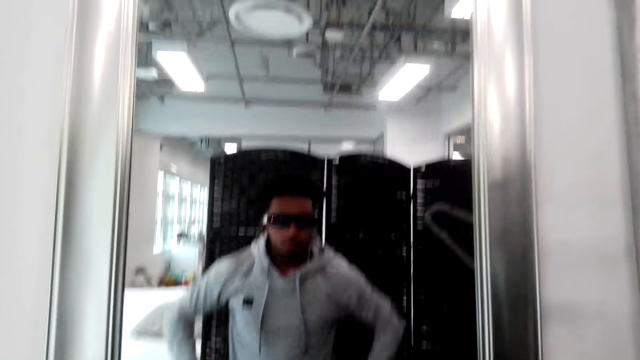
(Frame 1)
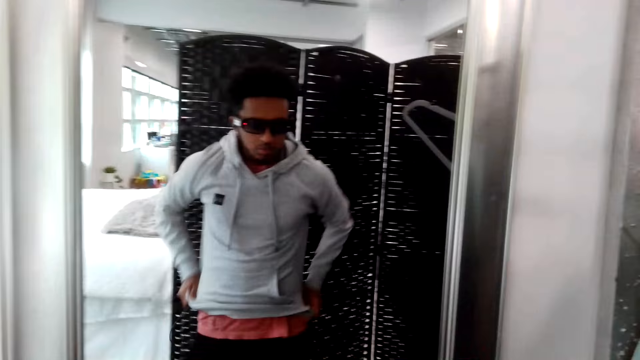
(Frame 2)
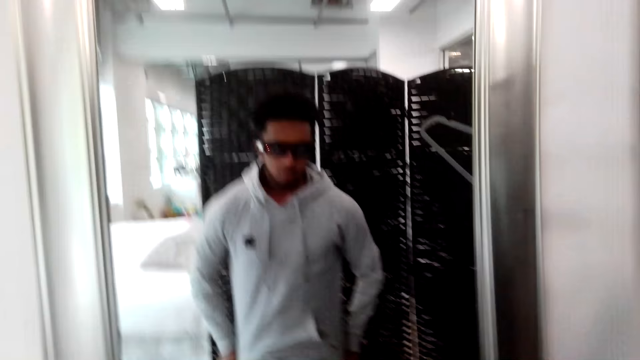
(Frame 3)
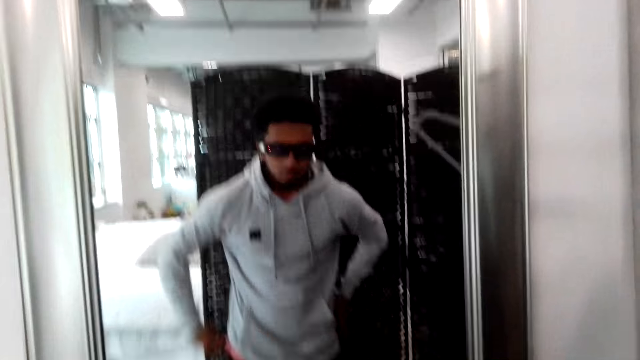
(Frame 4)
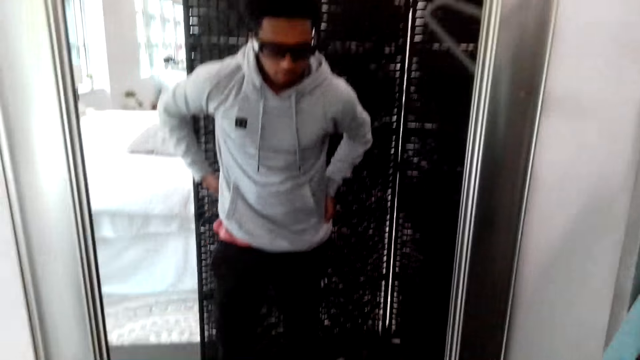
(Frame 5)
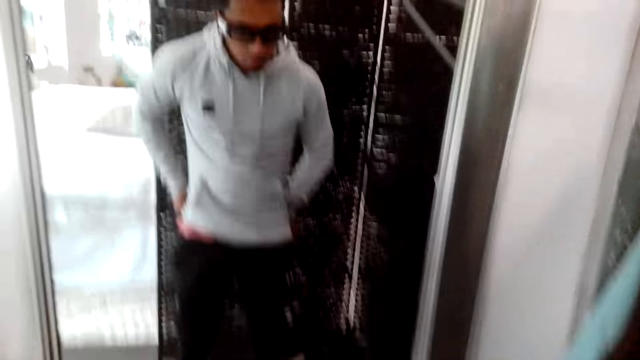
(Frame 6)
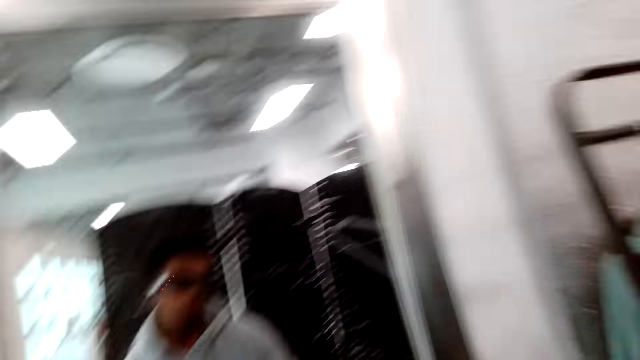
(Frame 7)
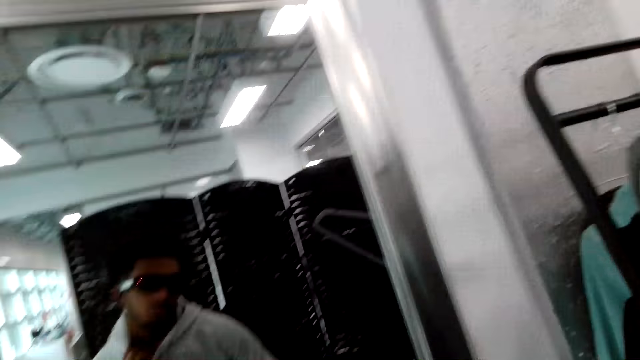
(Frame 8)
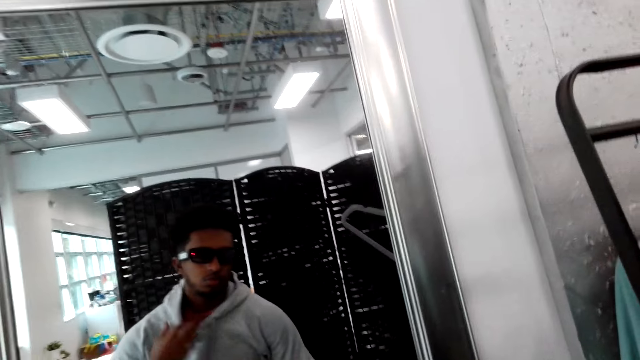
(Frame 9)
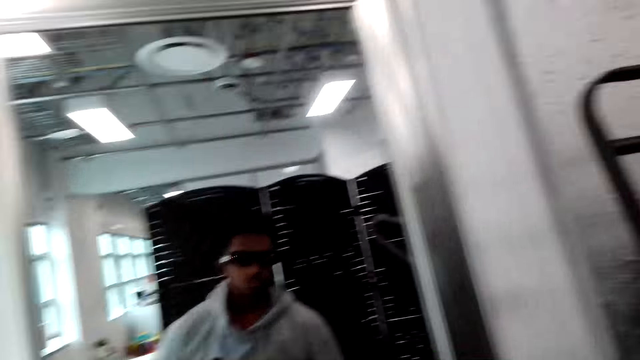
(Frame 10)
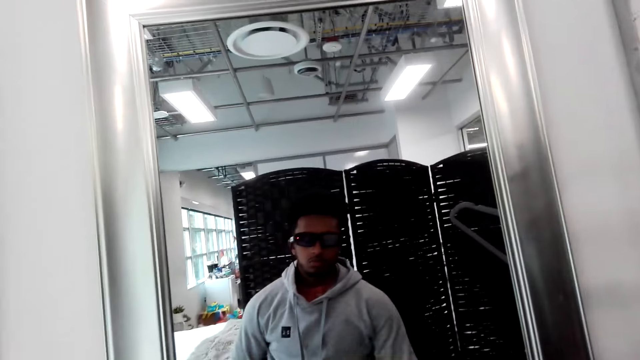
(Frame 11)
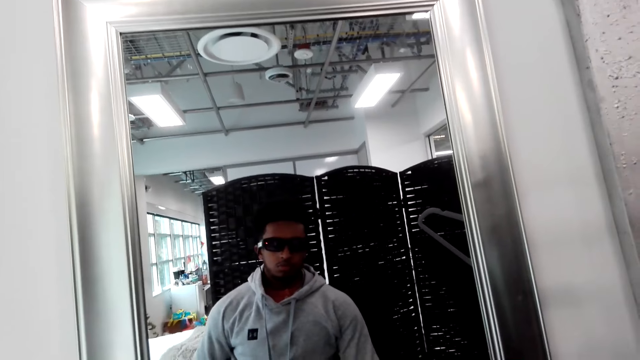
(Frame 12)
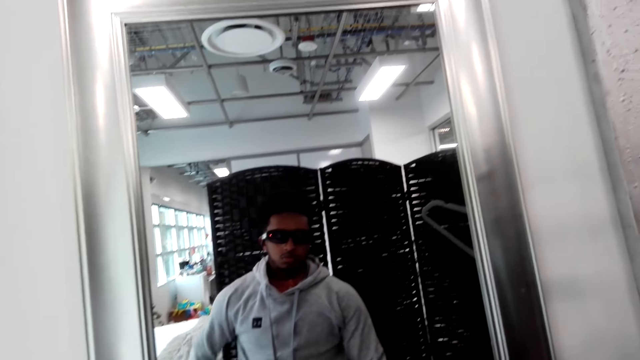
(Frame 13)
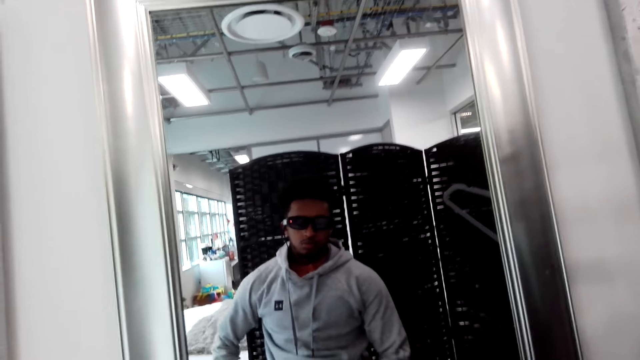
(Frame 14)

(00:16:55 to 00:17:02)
The camera wearer pulls down the hoodie. They stretch the pullover. They look in the mirror.

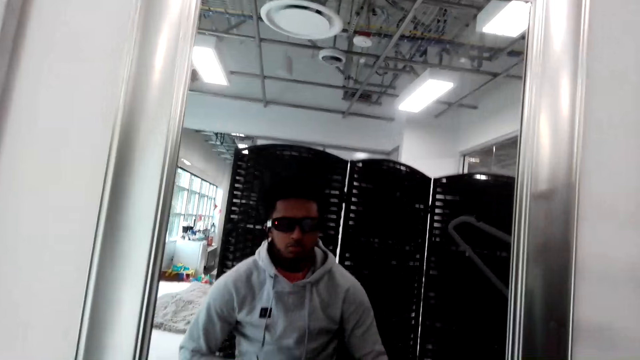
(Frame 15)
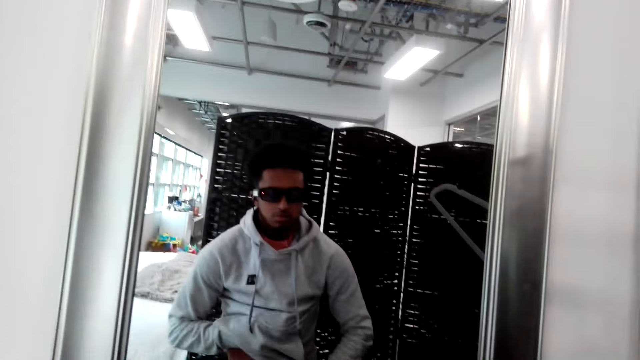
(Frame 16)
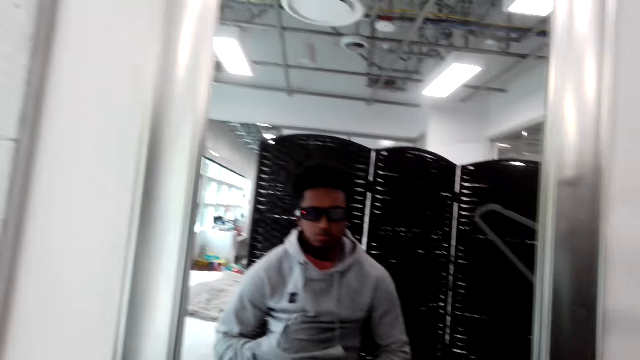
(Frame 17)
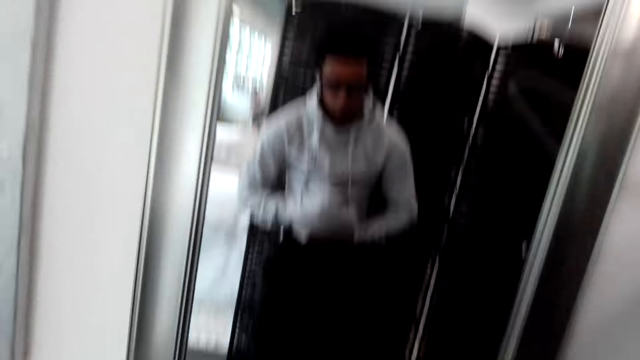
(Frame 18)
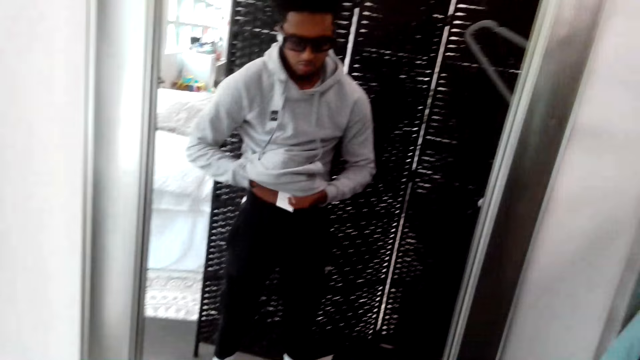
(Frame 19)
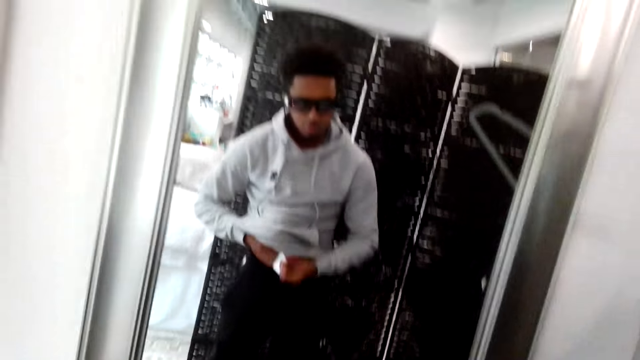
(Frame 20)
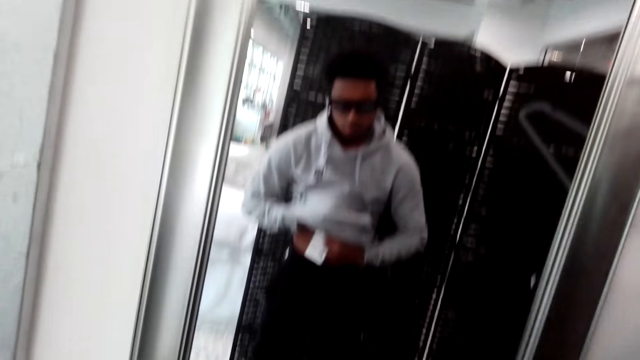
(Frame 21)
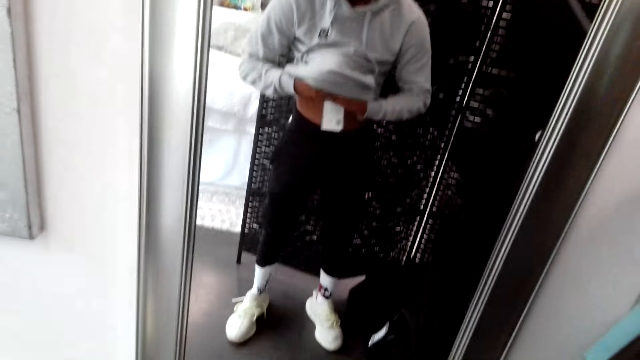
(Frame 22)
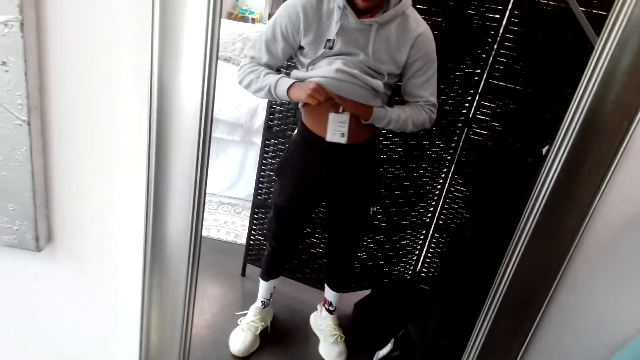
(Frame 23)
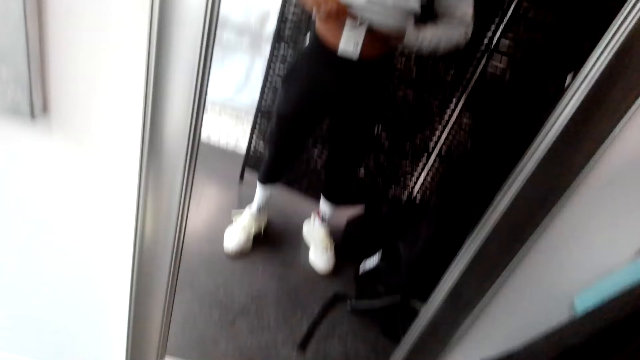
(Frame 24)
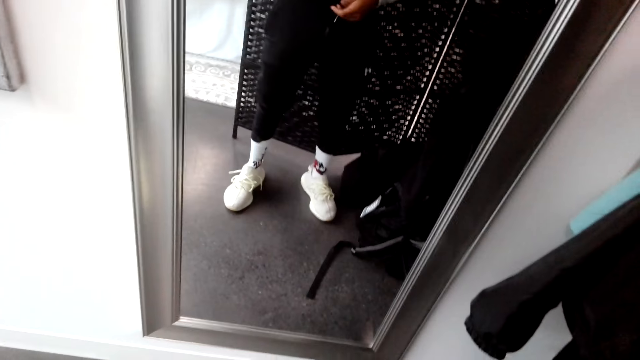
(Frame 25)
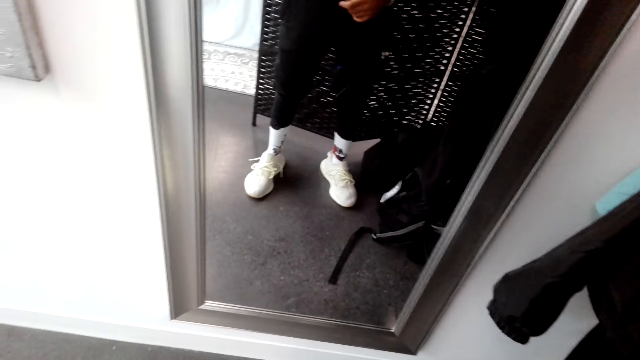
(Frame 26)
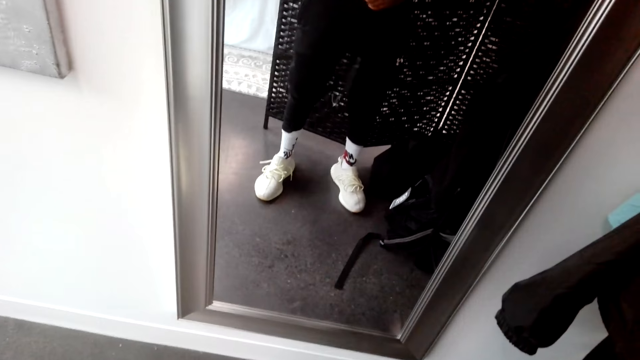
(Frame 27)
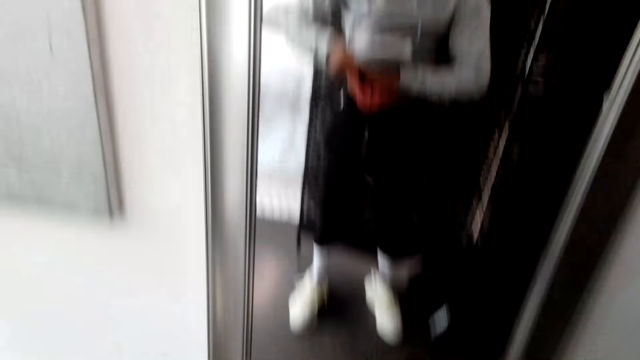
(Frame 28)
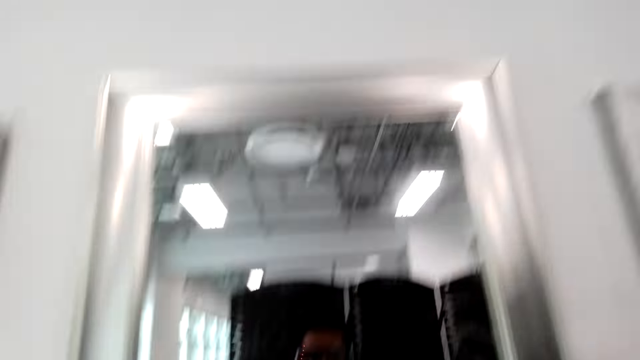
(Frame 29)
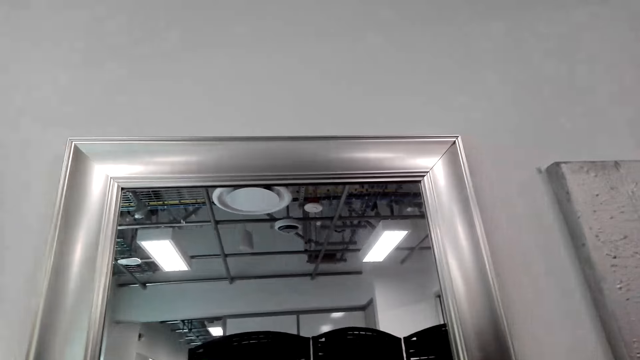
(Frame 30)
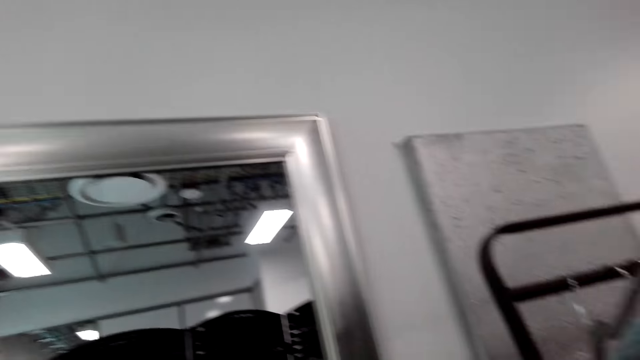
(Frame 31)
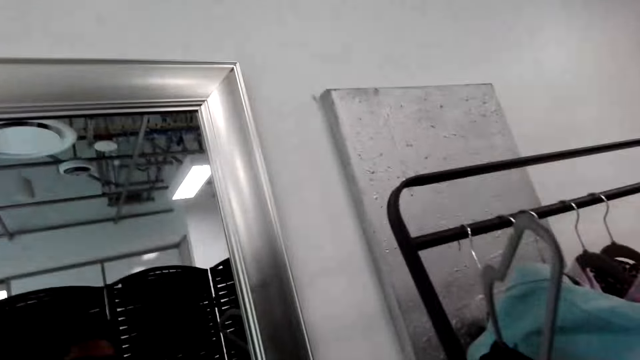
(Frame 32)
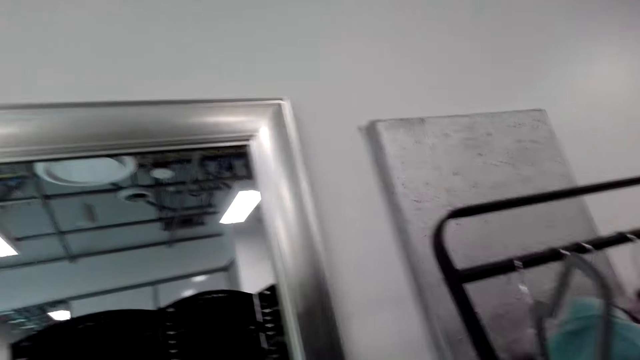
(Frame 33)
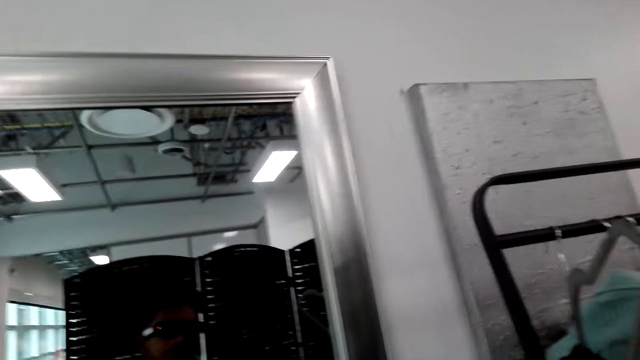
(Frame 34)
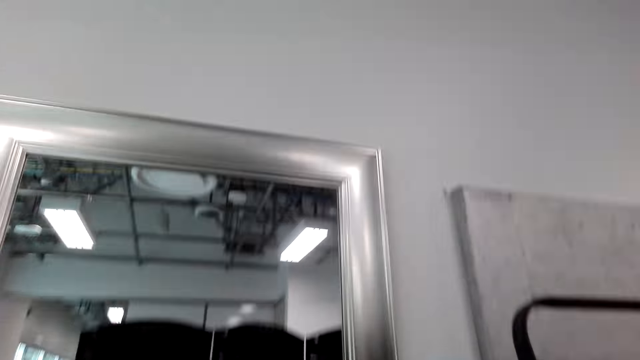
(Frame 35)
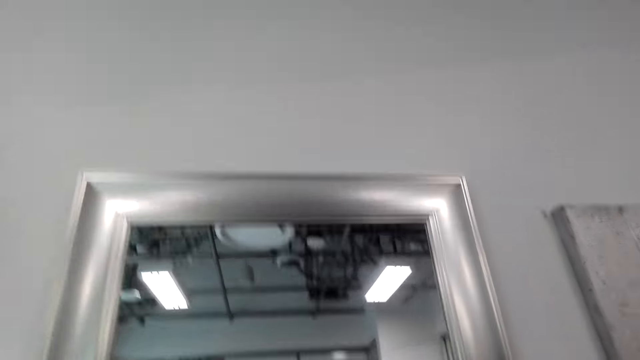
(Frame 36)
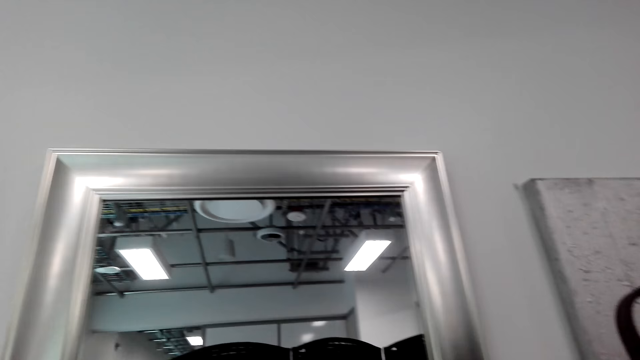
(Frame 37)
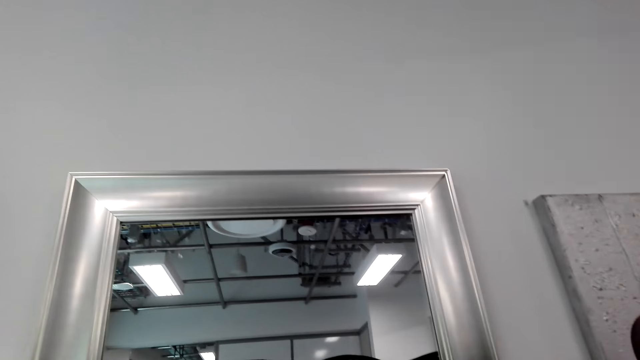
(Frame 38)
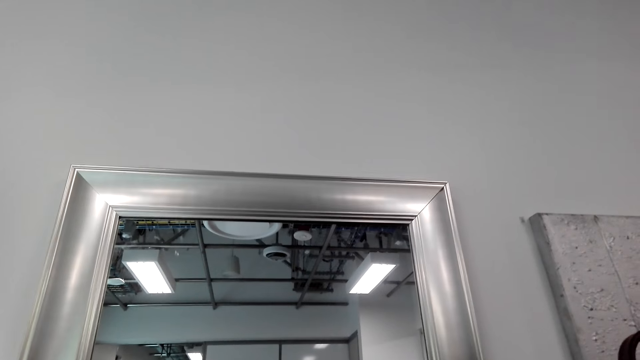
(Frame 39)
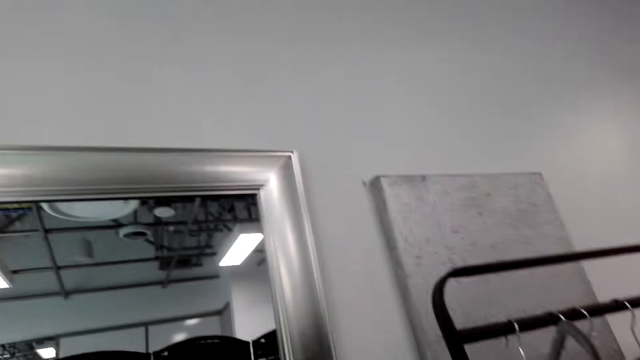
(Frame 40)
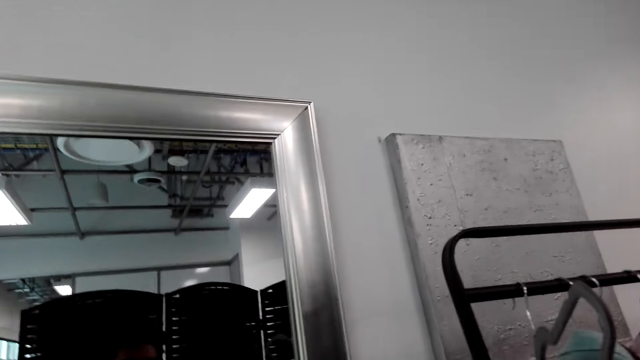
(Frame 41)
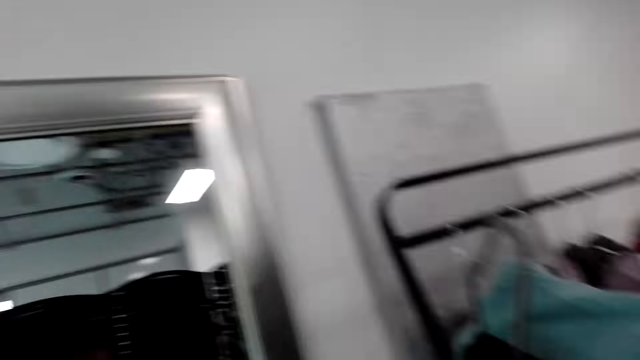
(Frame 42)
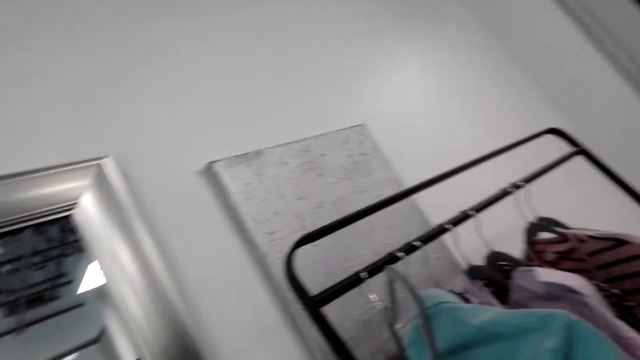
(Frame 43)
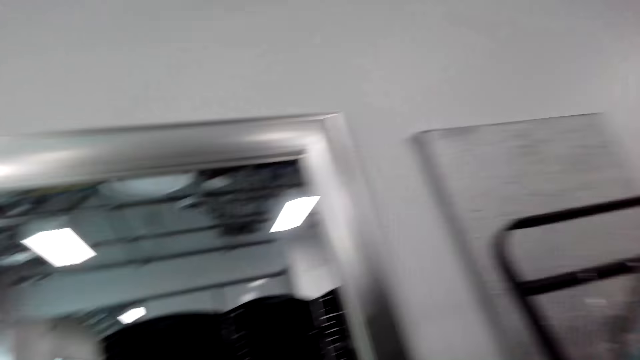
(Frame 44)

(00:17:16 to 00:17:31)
The camera wearer puts a hand inside the hood. He removes the earphones from his shirt. He looks at the clothes on the hanging closet.
